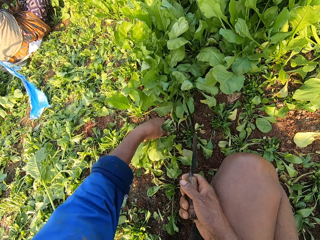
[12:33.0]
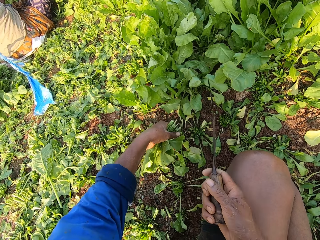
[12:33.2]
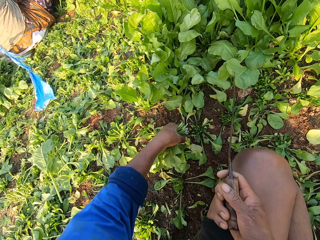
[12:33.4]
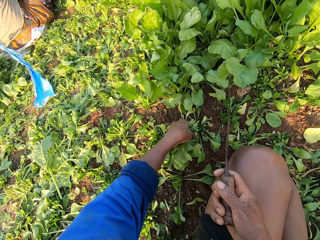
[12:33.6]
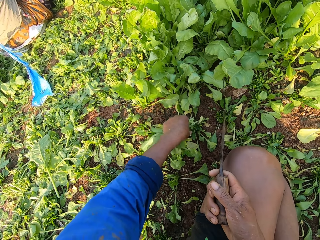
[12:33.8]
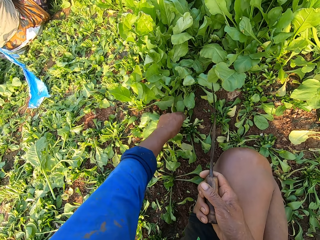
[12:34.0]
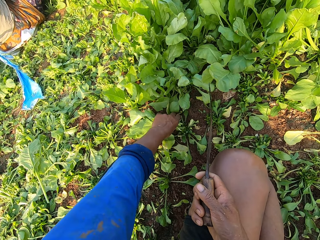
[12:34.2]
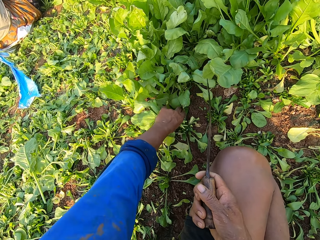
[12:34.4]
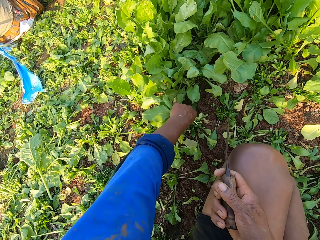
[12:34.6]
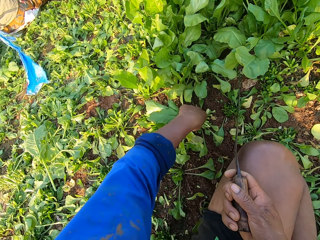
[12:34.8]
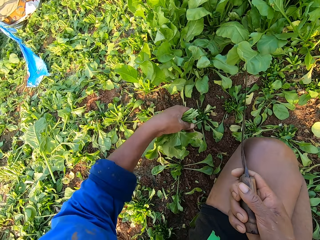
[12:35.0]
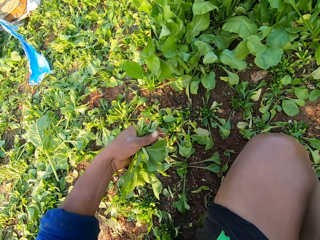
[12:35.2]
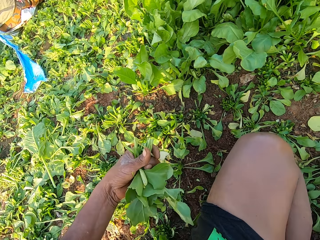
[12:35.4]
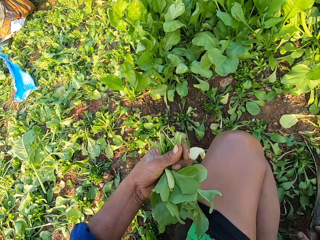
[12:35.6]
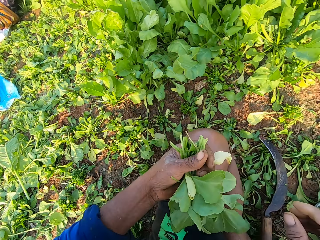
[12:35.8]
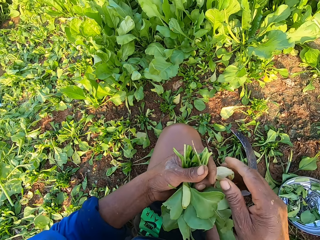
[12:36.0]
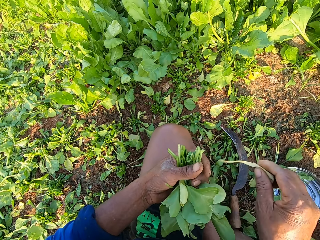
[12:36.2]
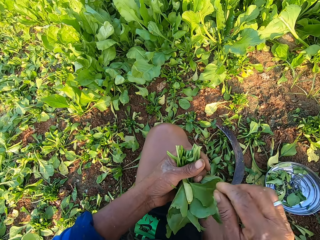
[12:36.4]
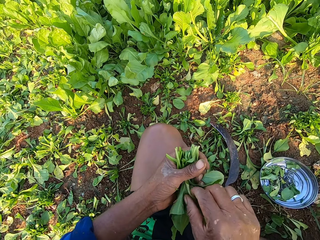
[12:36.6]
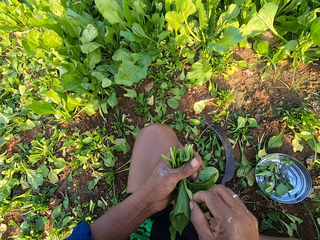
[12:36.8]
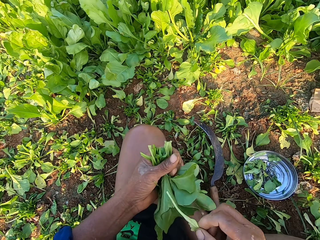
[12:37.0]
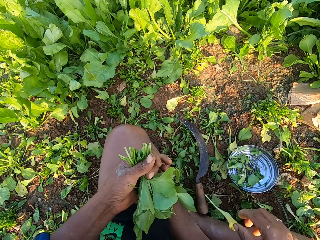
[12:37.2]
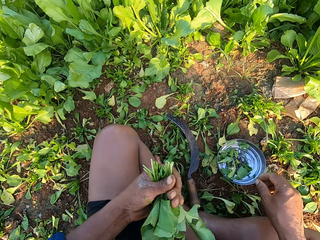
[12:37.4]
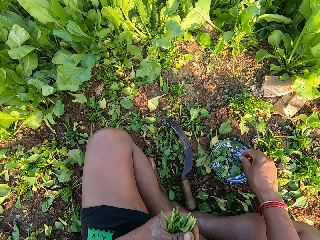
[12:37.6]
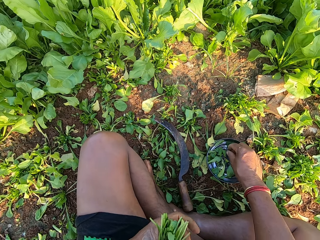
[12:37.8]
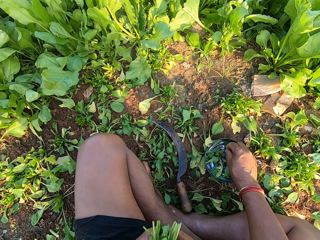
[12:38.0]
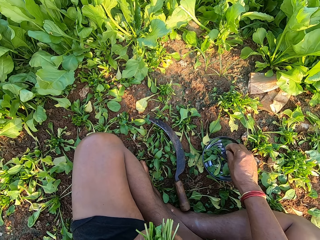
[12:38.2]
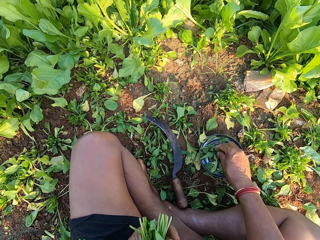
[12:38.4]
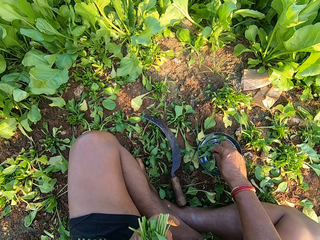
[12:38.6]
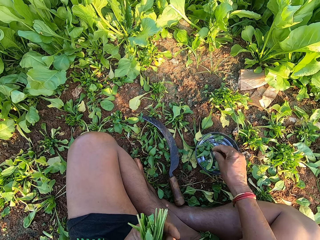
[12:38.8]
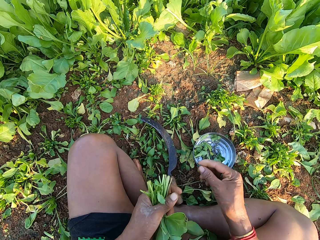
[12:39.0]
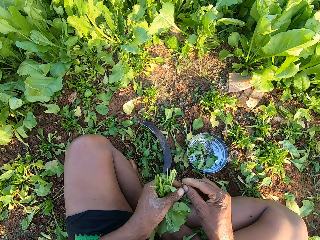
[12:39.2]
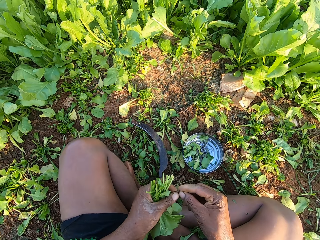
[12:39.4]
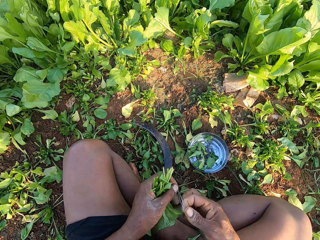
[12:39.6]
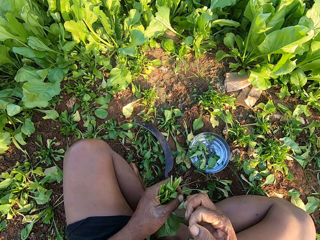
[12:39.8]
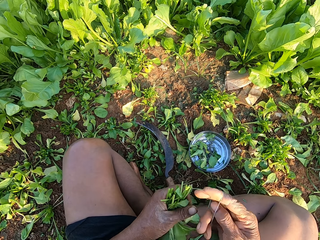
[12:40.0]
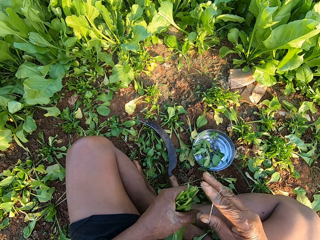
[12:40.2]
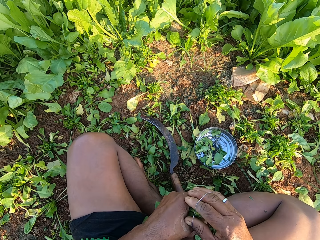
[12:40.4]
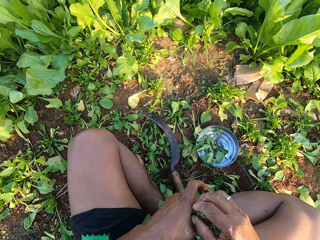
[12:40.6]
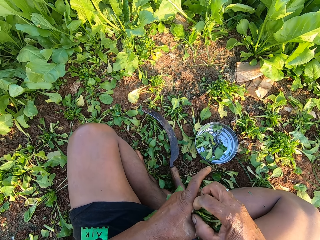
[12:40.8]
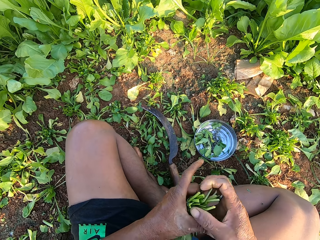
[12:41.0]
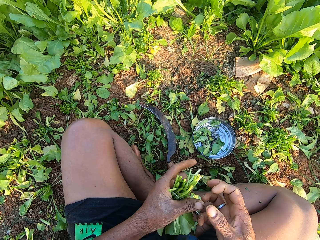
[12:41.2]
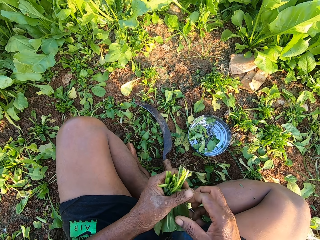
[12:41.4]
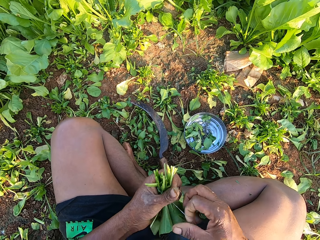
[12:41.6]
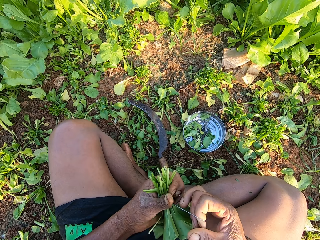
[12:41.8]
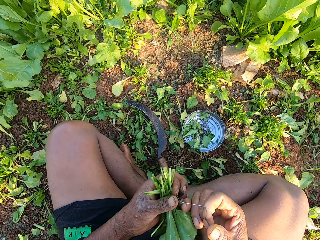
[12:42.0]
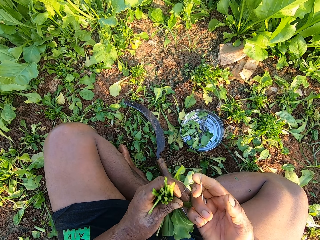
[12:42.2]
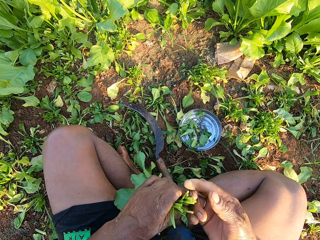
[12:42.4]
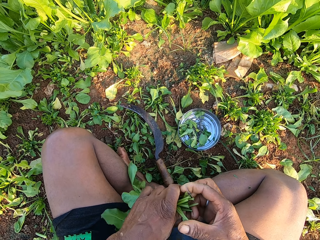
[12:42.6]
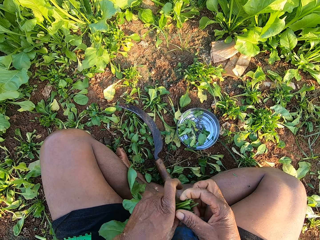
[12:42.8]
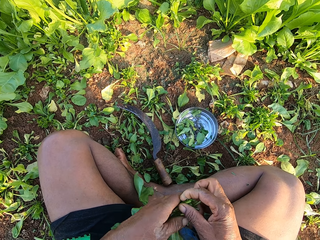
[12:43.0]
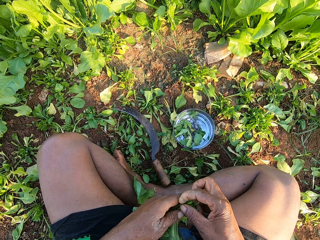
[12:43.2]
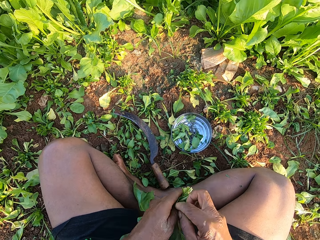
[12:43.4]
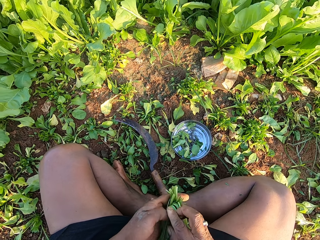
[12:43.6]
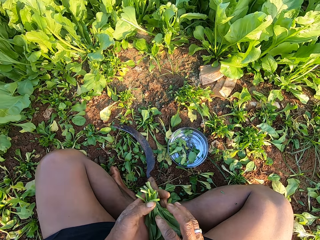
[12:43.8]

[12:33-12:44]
The camera wearer drops the sickle on the floor with his right hand. He picks up a piece of the plants with his right hand. He removes weeds from the spinach bunch. He drops the piece of plant on the floor with his right hand. He picks up a piece of the plants with his right hand. He drops the piece of plant on the floor with his right hand. He picks up a rubber band from the metal plate on the floor with his right hand. He places the rubber band on his right hand with his left hand. He stretches the rubber band. He places the rubber band on the plants with his right hand. He binds the plants with the rubber band with his right hand.

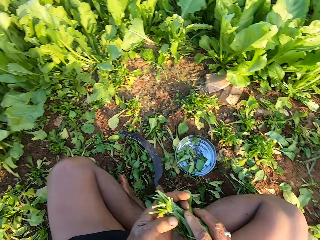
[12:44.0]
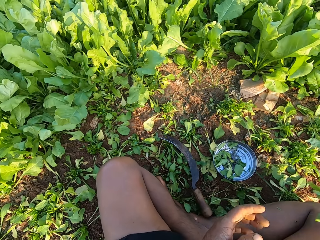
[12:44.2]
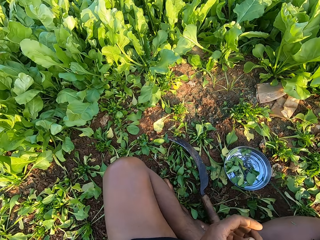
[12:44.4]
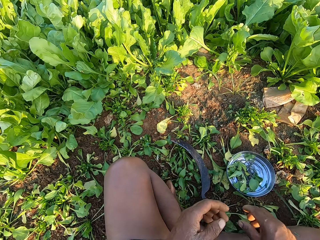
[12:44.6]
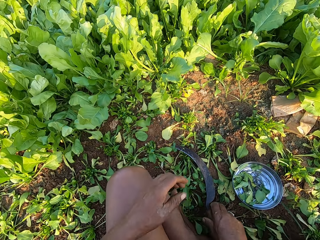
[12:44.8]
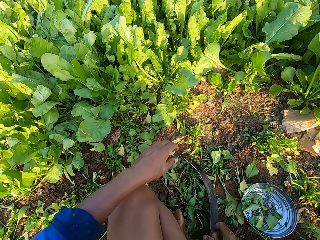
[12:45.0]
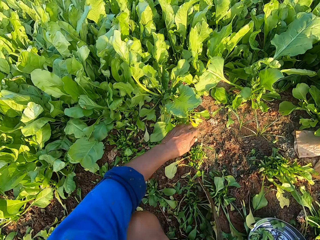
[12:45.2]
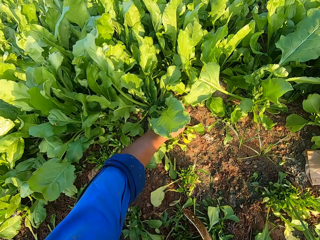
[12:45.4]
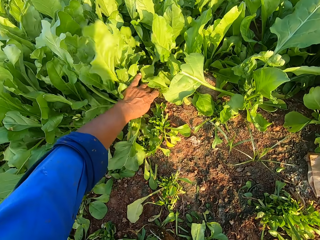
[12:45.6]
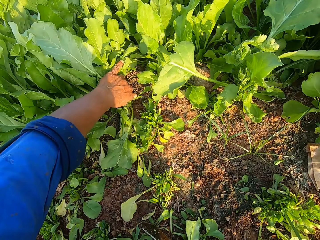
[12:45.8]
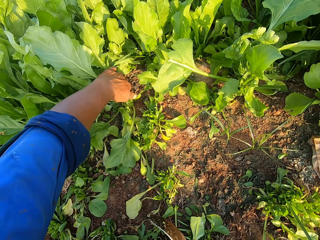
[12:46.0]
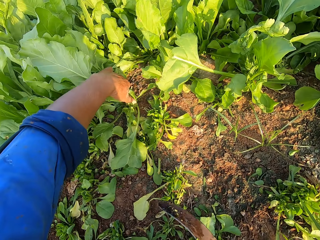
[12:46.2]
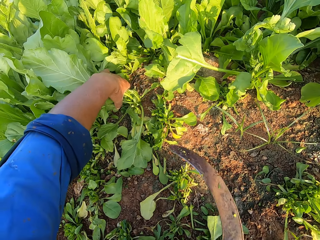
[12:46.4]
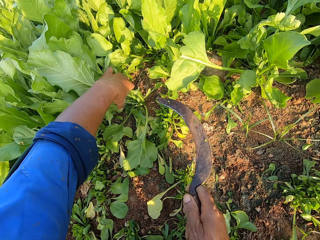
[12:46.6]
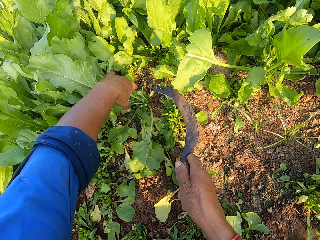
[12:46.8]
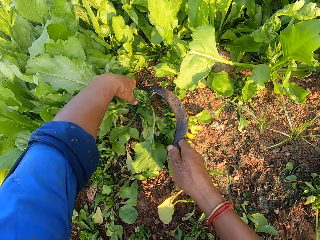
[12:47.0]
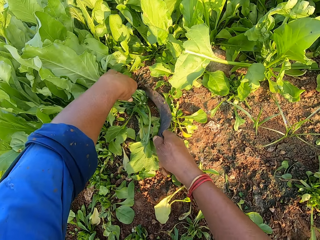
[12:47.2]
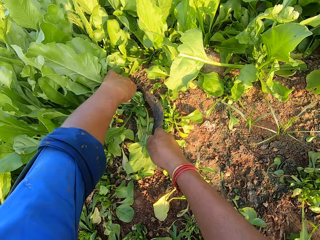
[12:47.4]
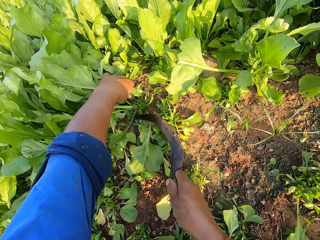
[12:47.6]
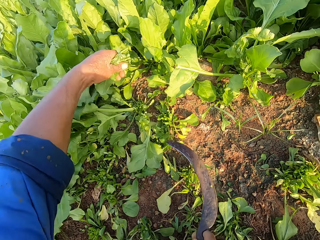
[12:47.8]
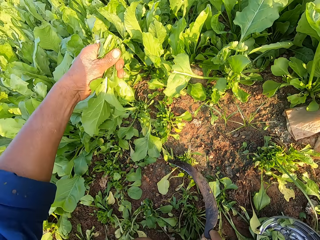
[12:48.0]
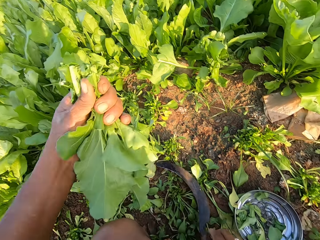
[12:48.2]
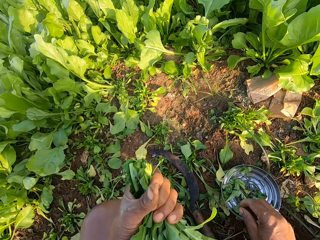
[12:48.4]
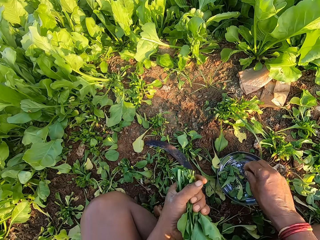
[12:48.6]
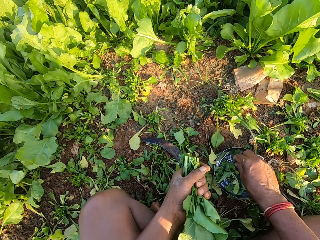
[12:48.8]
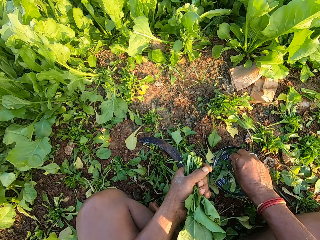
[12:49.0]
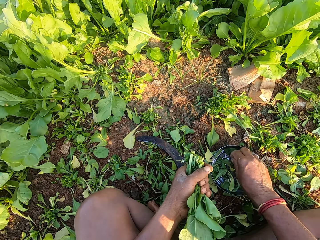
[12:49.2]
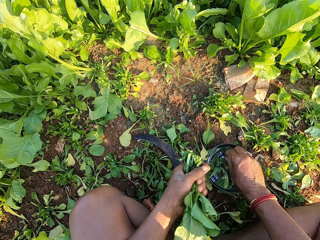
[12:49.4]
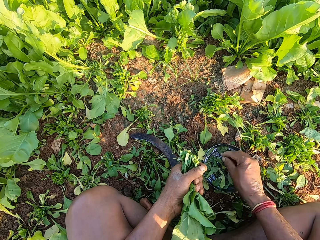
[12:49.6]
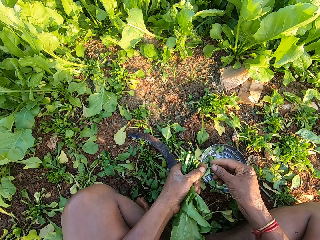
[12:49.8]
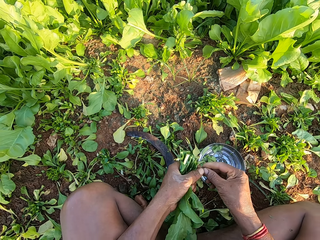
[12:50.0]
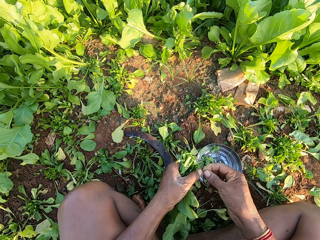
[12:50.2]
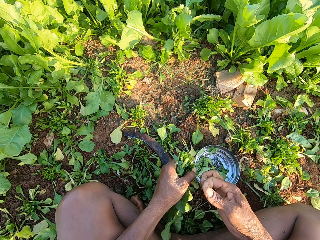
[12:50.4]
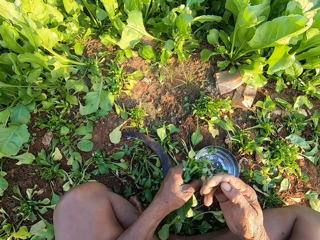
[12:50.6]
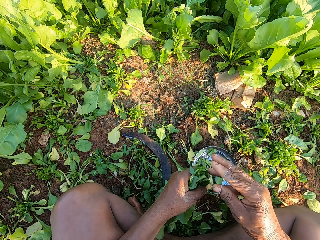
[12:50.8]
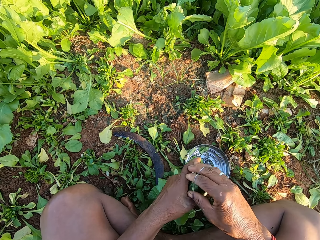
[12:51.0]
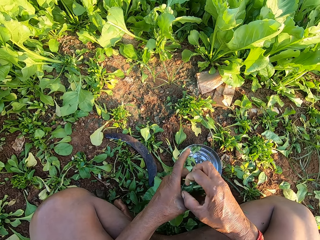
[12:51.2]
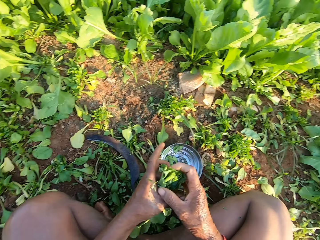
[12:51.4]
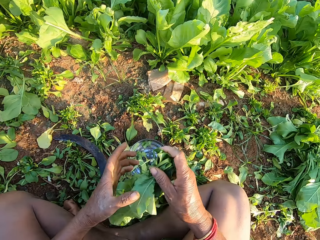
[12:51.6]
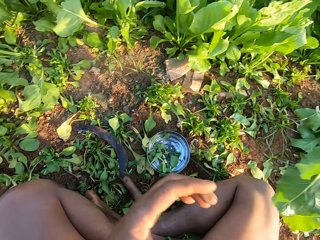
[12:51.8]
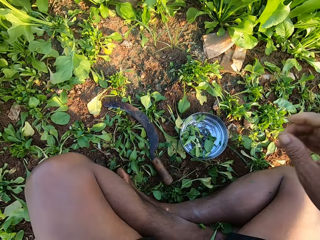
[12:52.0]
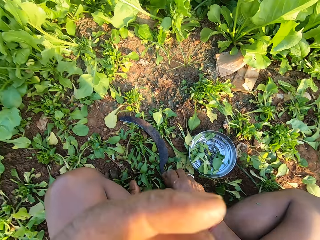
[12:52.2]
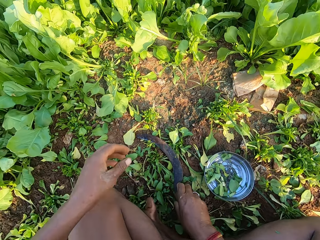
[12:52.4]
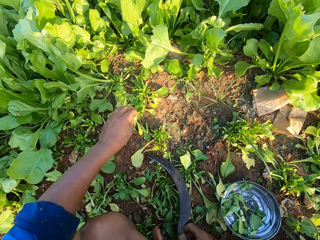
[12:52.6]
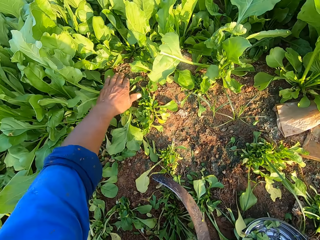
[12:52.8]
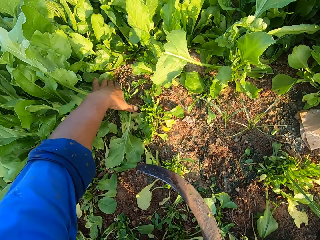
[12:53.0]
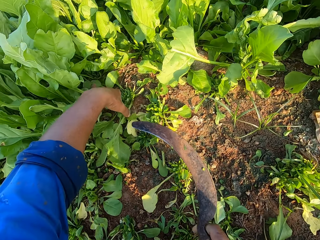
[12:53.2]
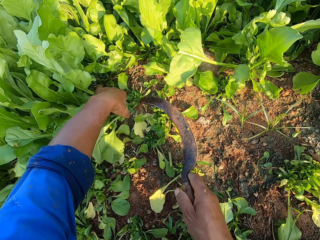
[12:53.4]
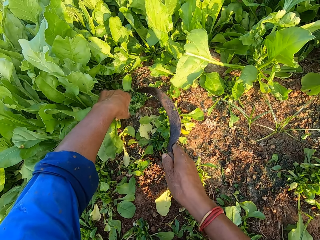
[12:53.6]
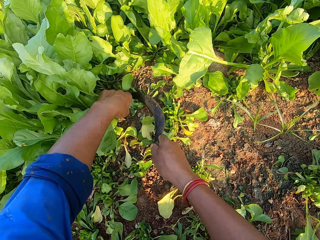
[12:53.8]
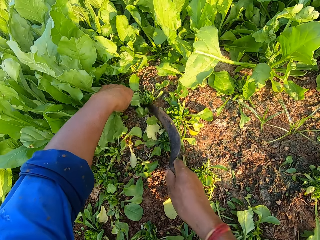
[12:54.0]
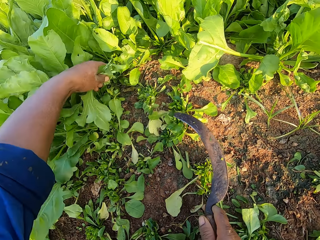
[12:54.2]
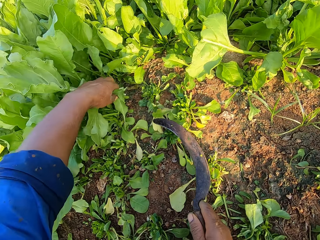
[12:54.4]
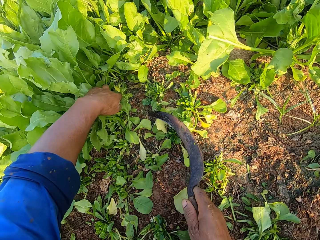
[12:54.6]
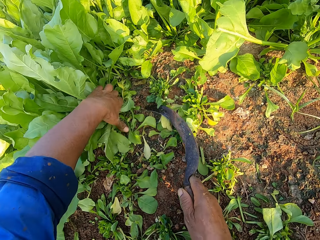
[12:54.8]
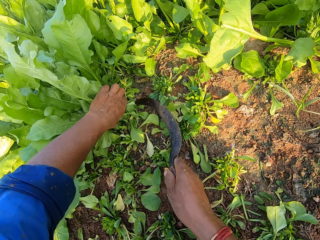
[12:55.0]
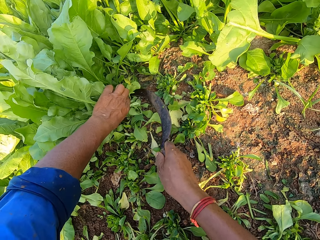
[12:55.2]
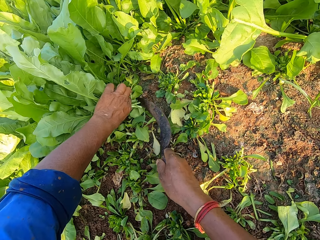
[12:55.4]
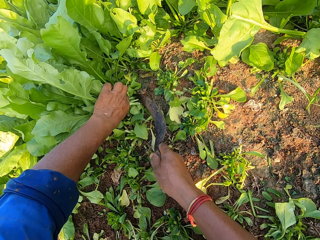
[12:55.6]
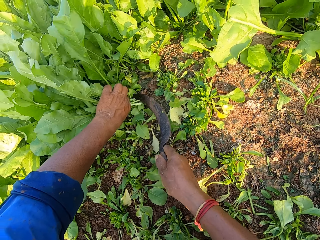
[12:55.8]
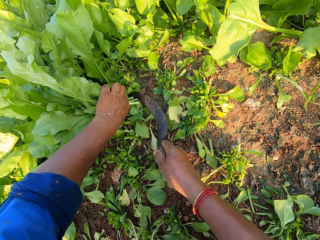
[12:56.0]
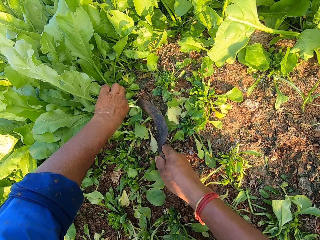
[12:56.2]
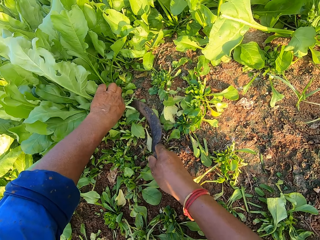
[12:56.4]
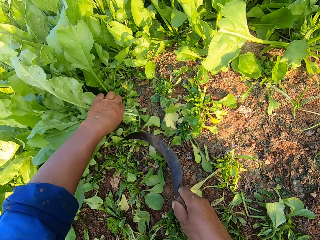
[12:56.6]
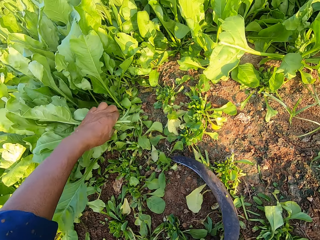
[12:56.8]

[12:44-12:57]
The camera wearer passes the plants to his right hand with his left hand. He picks up the sickle from the floor with his right hand. He holds the plants on the floor with his left hand. He cuts the plants with the sickle with his right hand. He drops the sickle on the floor with his right hand. He picks up a rubber band from the metal plate on the floor with his right hand. He places the rubber band on his right hand with his left hand. He stretches the rubber band. He places the rubber band on the plants with his right hand. He passes the plants to his right hand with his left hand. He drops the plants on the floor with his right hand. He picks up the sickle from the floor with his right hand. He holds the plants on the floor with his left hand. He cuts the plants with the sickle with his right hand. He holds the plants on the floor with his left hand. He cuts the plants with the sickle with his right hand.
